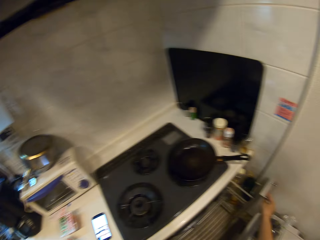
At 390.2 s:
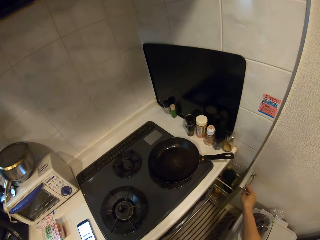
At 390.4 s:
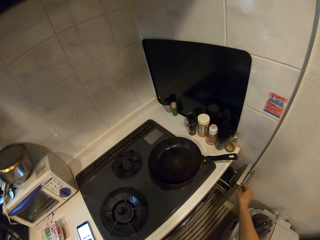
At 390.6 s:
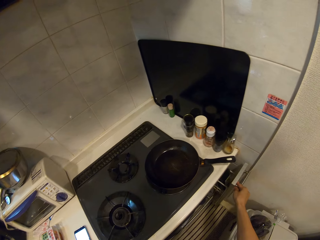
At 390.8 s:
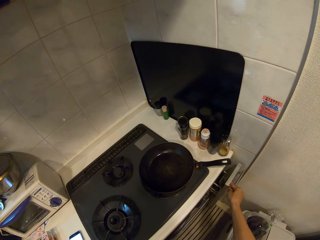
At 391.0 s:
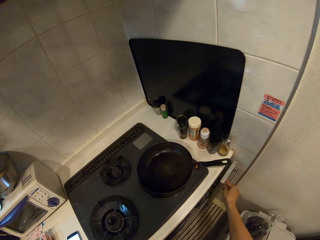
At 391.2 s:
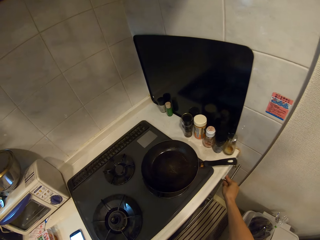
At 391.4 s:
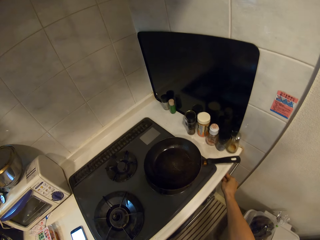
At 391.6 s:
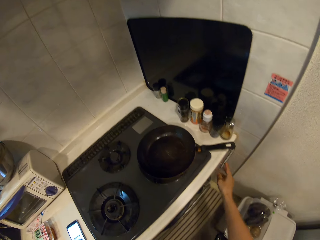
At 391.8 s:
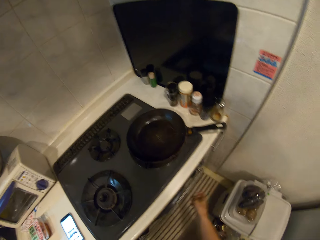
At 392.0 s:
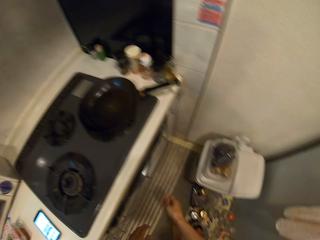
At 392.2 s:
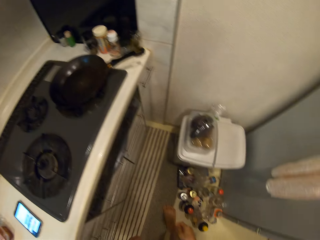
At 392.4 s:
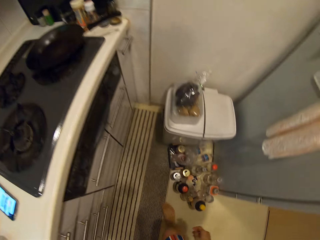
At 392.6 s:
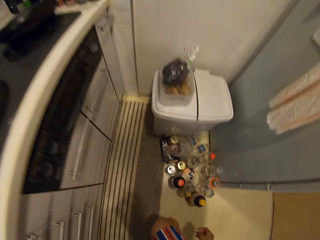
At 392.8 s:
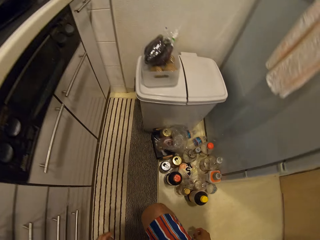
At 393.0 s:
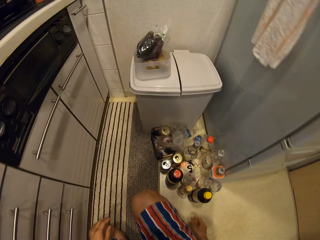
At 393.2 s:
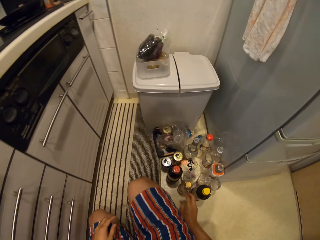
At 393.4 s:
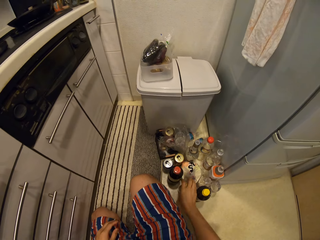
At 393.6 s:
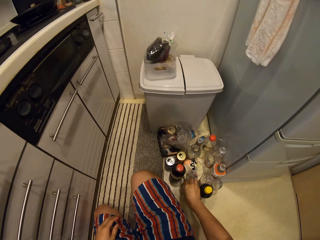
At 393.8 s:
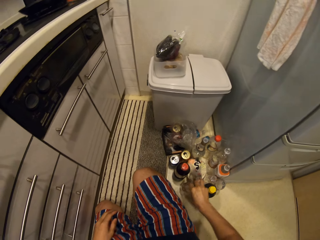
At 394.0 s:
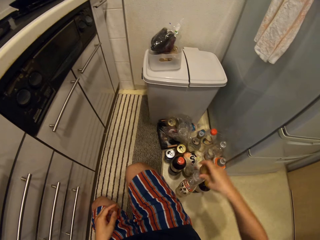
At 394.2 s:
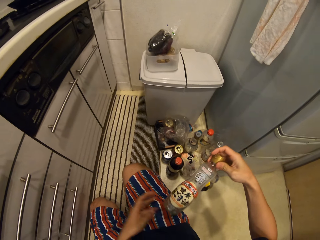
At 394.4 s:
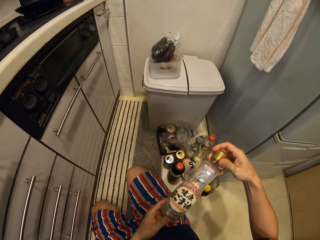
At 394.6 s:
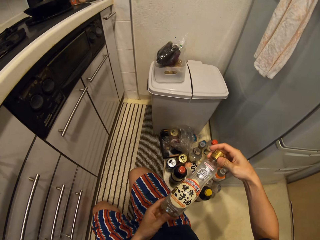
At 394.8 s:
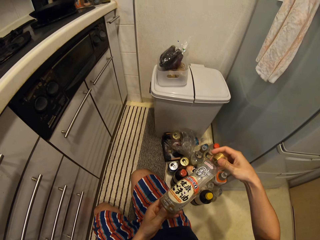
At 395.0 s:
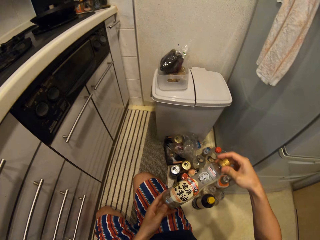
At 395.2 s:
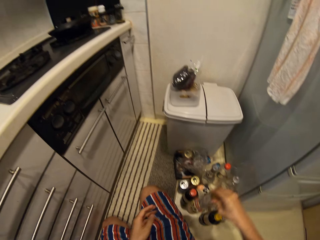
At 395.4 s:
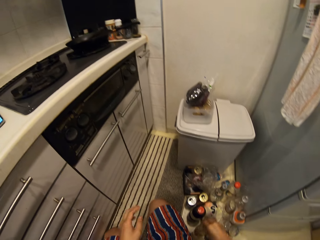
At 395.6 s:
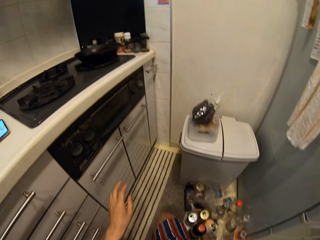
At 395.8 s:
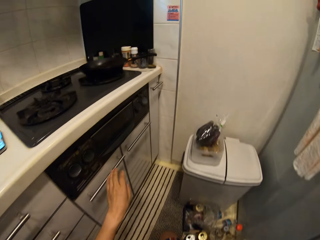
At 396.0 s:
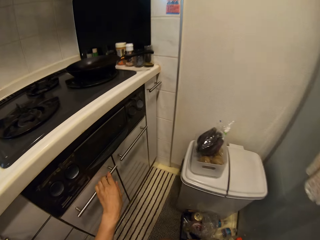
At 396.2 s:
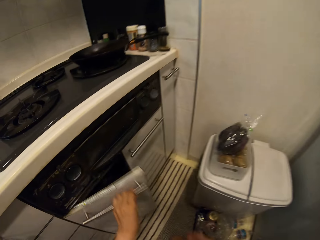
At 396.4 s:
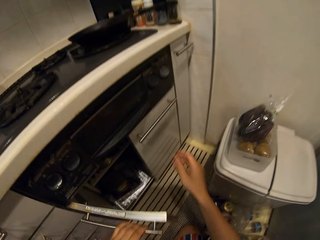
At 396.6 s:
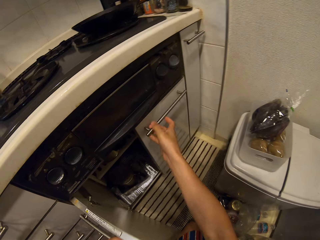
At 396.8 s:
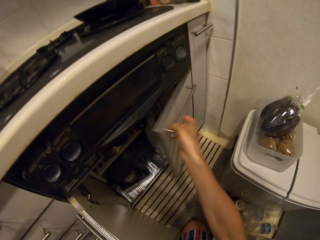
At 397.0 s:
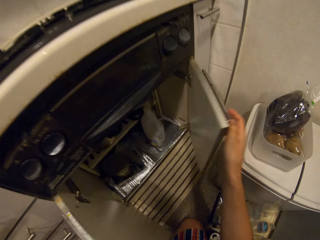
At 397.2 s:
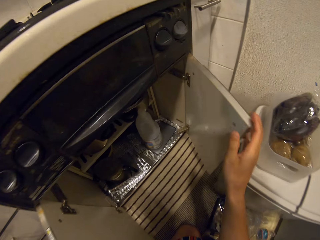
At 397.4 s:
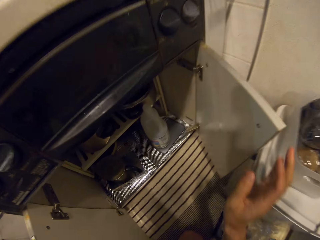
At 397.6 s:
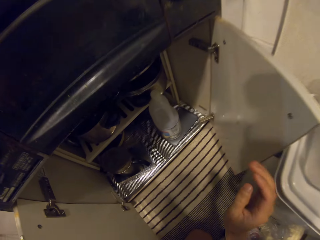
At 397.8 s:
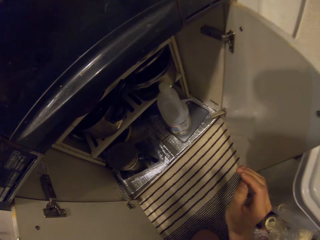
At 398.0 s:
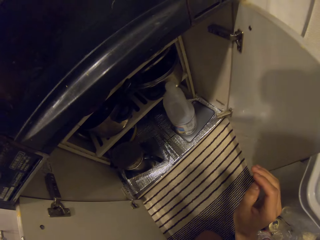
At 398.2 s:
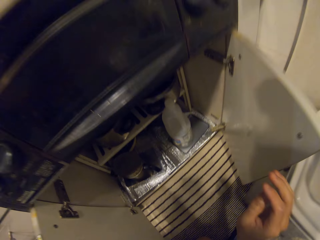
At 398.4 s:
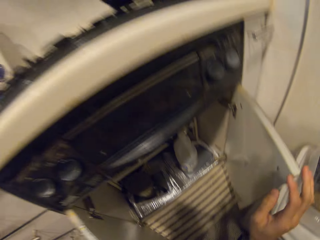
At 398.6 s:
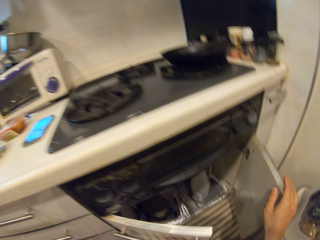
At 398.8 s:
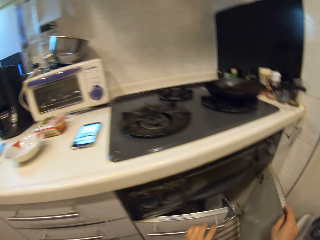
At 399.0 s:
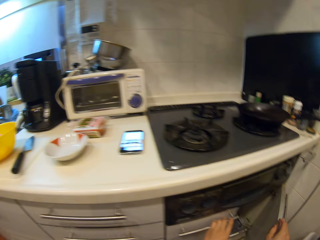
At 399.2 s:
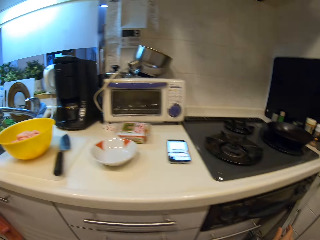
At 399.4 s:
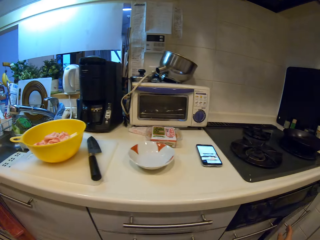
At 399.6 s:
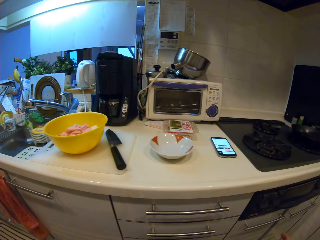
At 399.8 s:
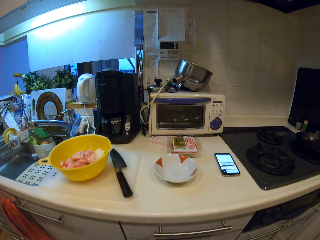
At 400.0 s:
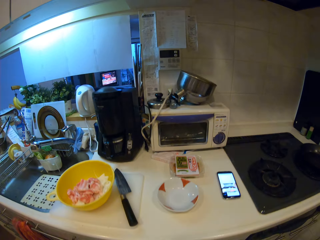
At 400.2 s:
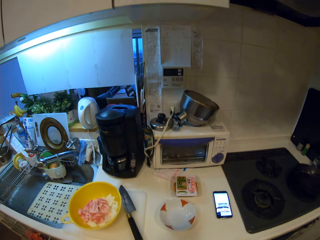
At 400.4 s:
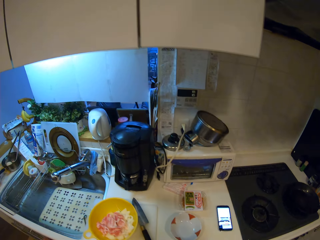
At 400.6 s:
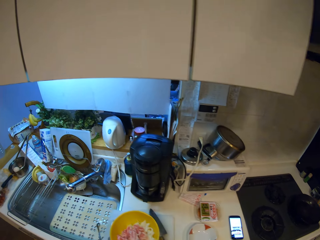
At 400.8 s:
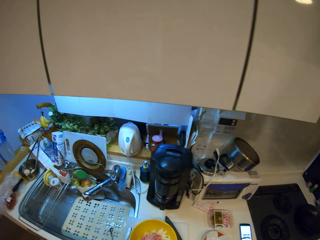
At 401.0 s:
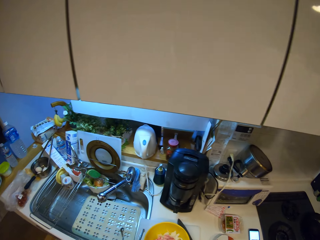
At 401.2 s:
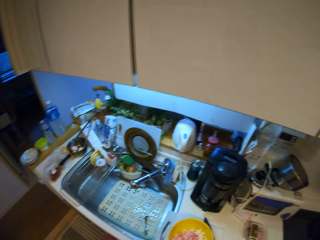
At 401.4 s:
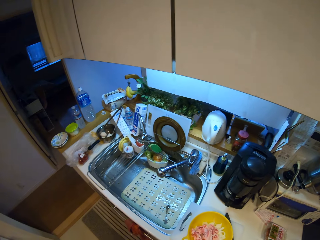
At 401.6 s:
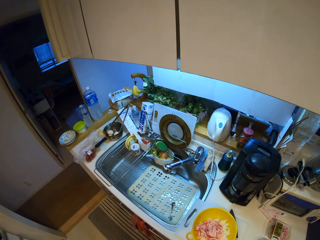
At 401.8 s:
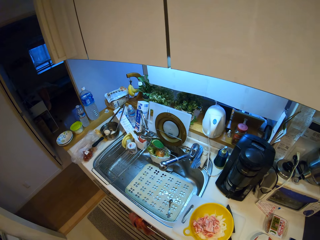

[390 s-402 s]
The camera wearer stands up. They check on a bottle from the side. They close the drawer from the side. They squat down. They pick up a bottle. They put down the bottle. They open a cabinet. They close the cabinet. They stand up.

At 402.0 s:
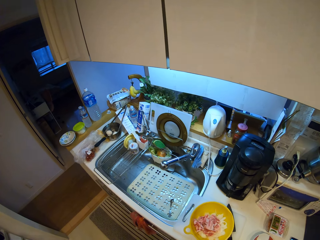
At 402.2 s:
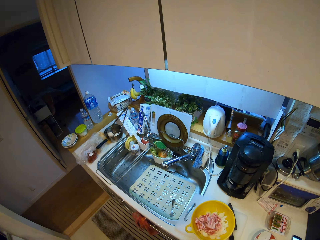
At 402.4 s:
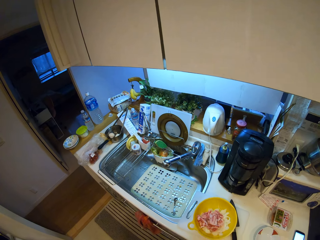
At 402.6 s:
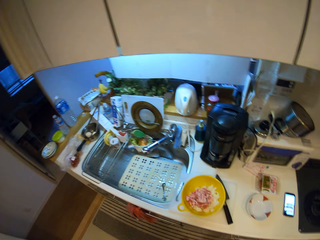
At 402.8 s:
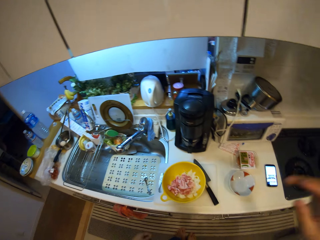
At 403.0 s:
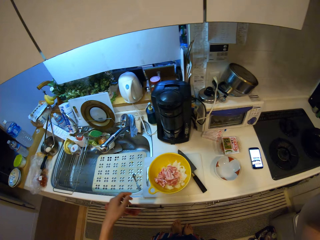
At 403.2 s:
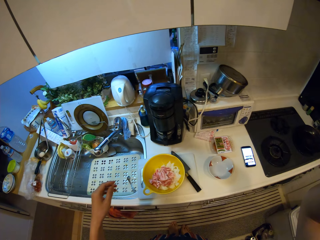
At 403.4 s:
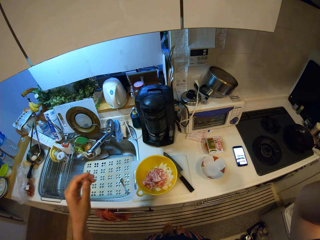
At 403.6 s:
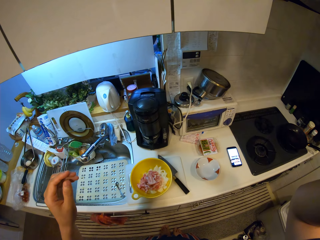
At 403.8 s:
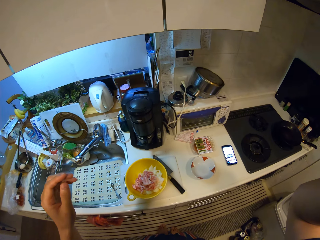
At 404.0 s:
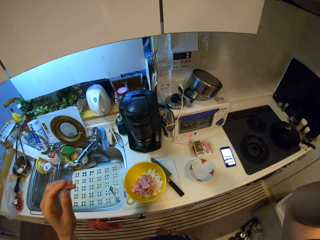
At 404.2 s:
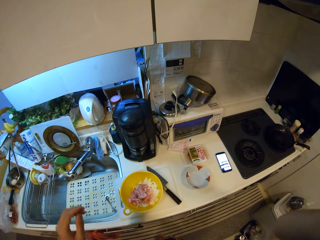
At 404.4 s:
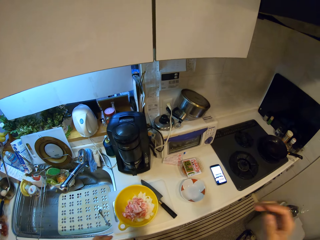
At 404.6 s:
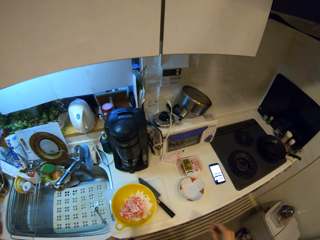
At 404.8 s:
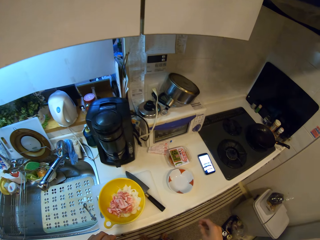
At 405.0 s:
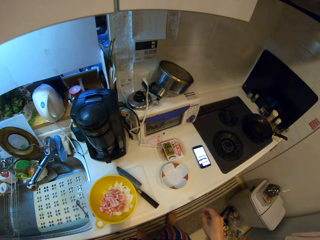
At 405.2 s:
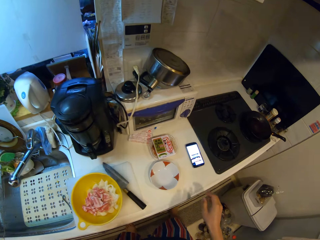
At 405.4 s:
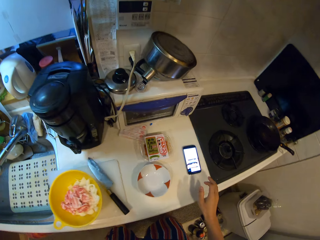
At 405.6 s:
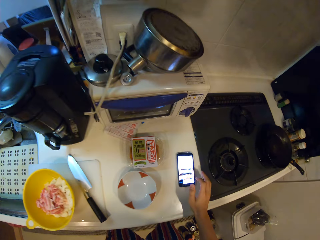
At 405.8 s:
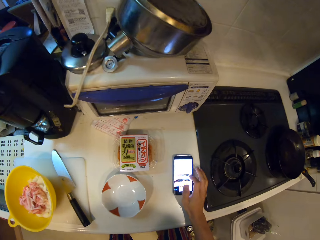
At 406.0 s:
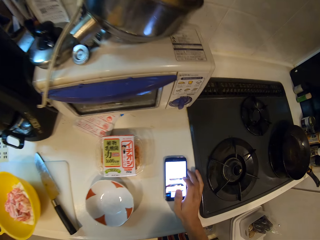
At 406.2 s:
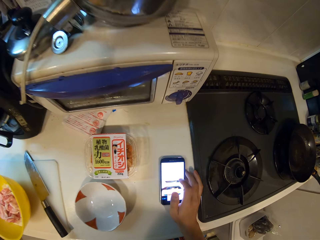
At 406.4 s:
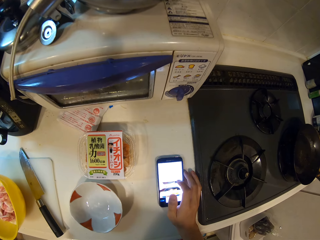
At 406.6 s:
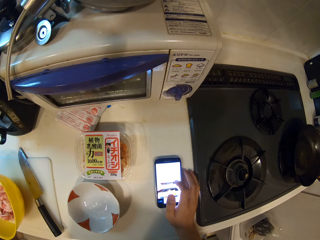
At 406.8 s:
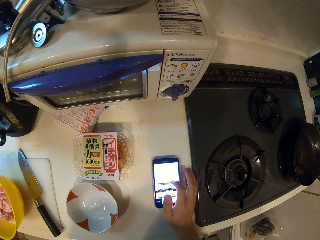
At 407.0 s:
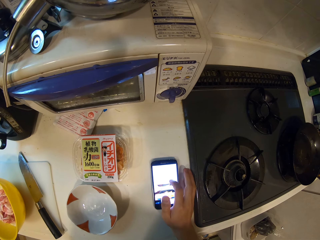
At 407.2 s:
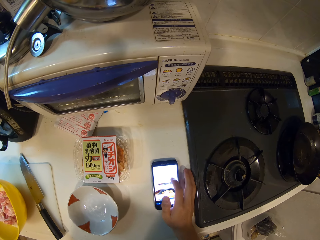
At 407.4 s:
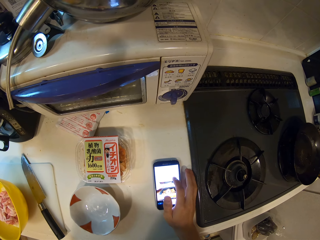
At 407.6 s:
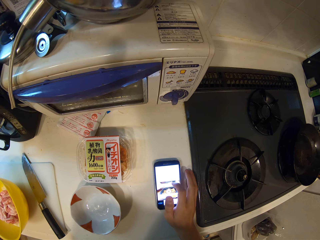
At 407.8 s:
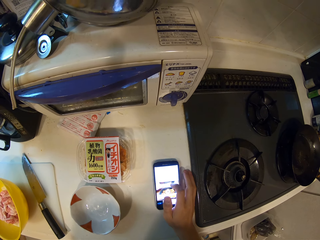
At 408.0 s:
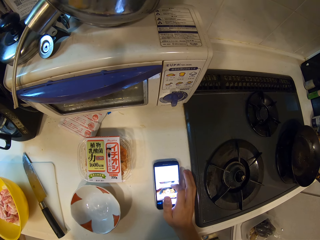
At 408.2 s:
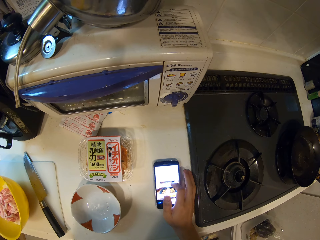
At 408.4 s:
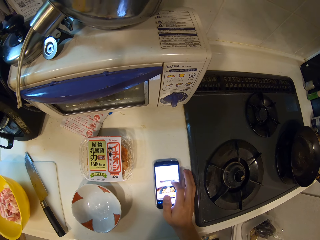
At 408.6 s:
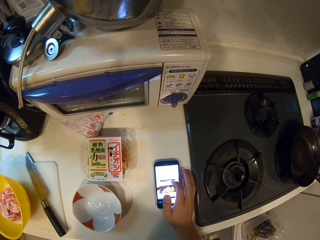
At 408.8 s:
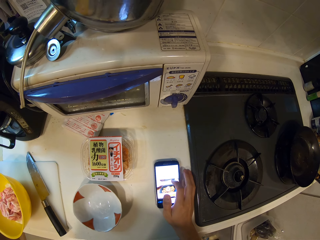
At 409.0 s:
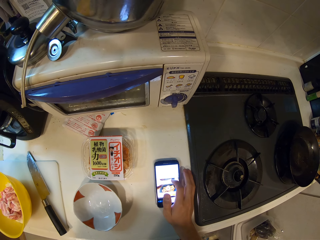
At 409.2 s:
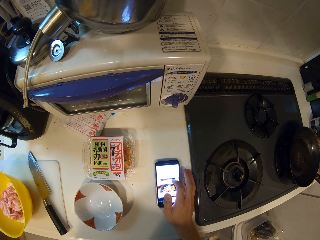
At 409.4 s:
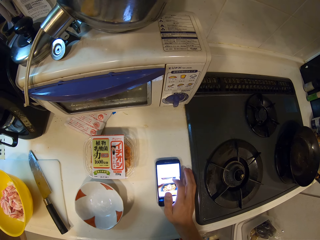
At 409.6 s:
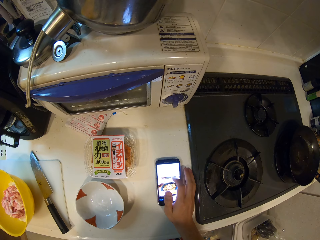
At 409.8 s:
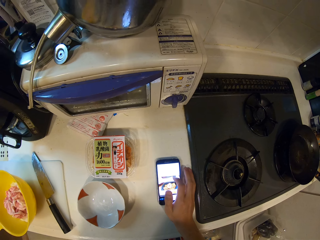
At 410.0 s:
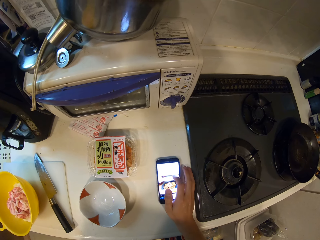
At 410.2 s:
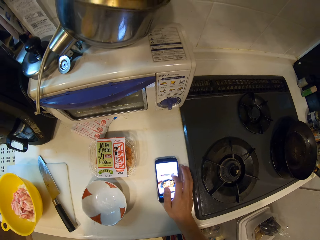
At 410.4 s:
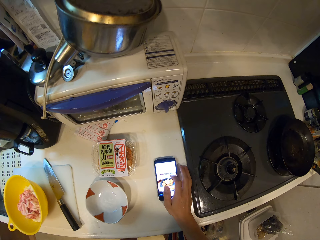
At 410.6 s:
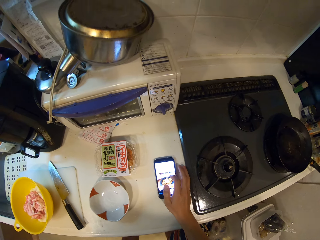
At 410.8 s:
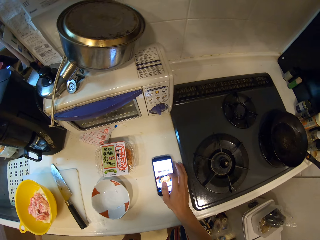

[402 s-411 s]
The camera wearer looks around. He adjusts his camera. He uses his phone.
